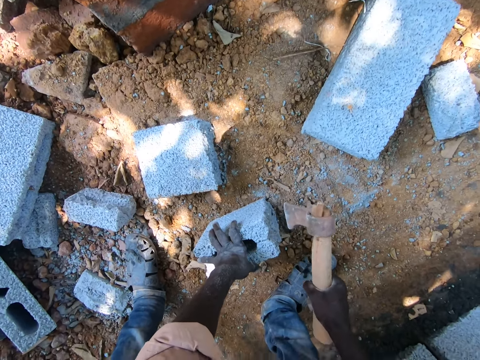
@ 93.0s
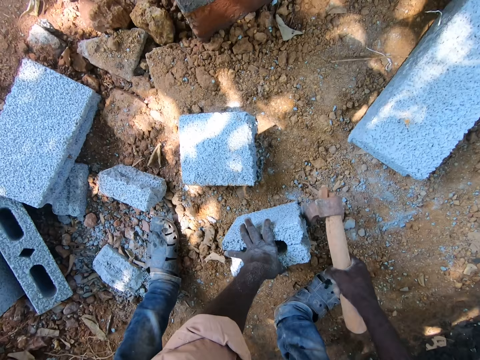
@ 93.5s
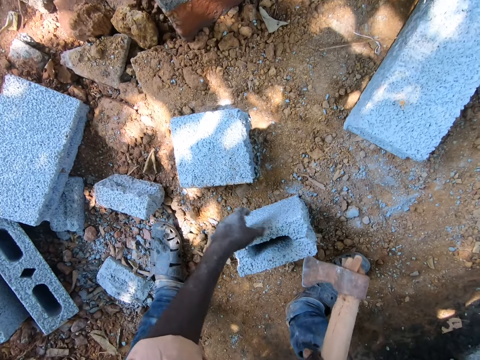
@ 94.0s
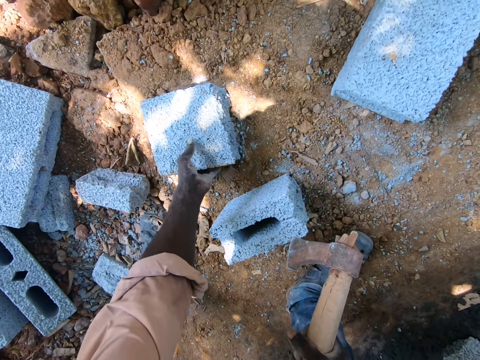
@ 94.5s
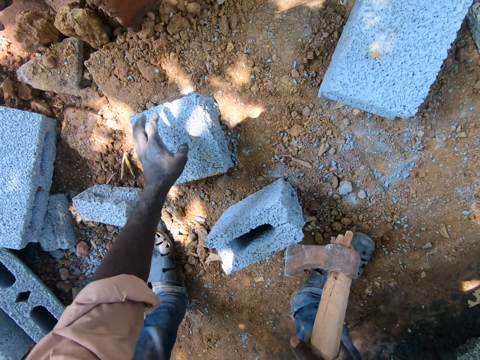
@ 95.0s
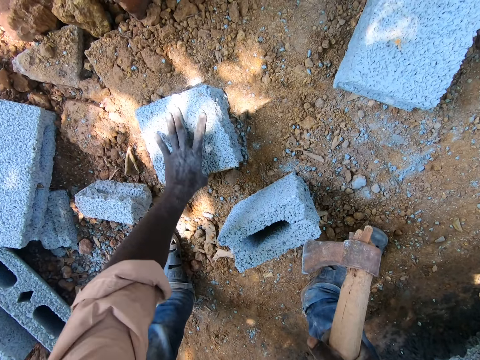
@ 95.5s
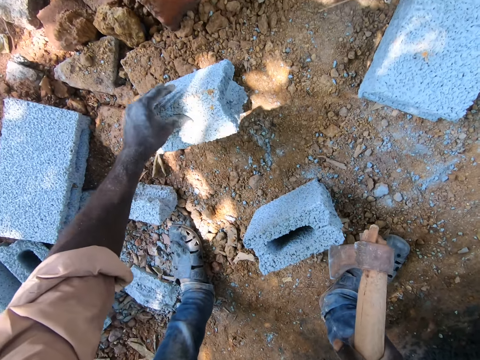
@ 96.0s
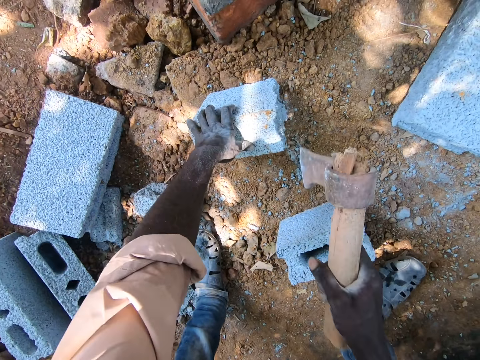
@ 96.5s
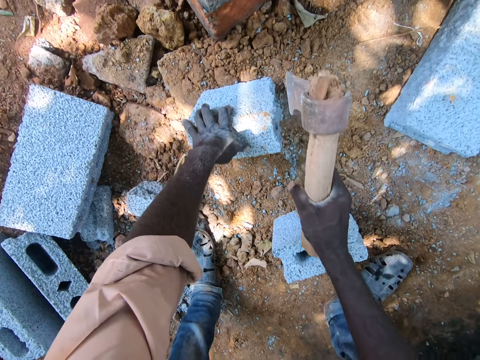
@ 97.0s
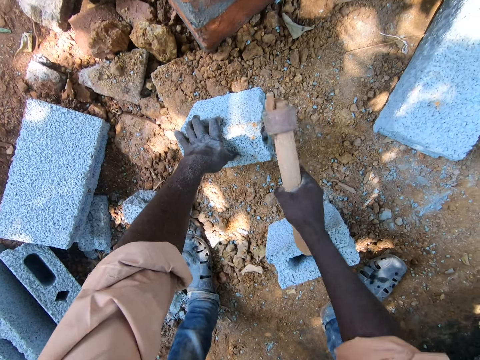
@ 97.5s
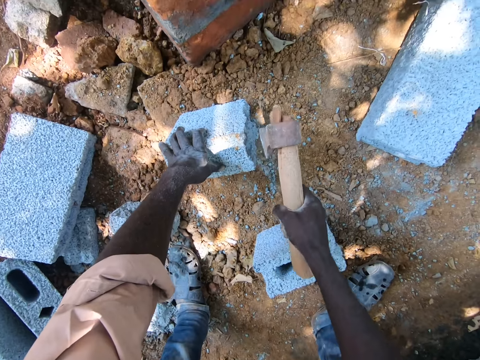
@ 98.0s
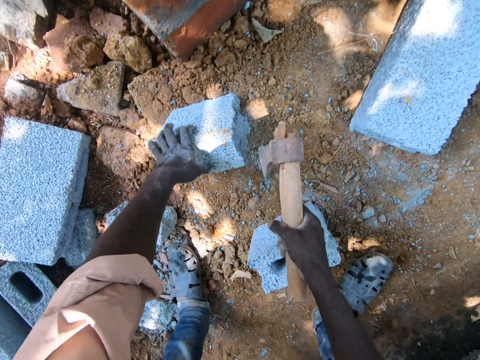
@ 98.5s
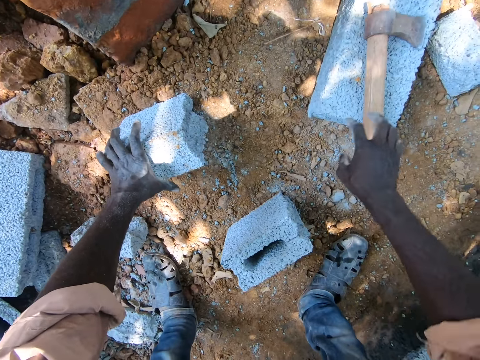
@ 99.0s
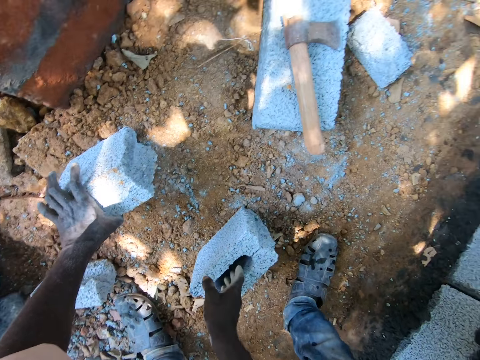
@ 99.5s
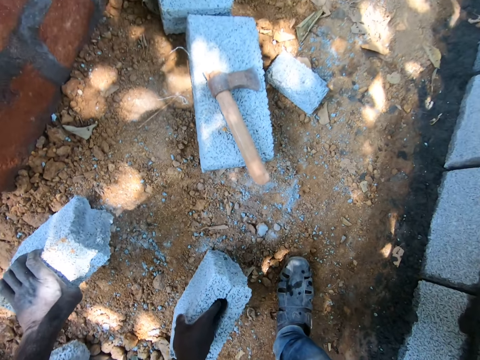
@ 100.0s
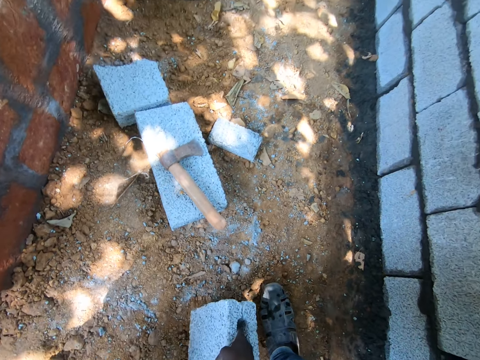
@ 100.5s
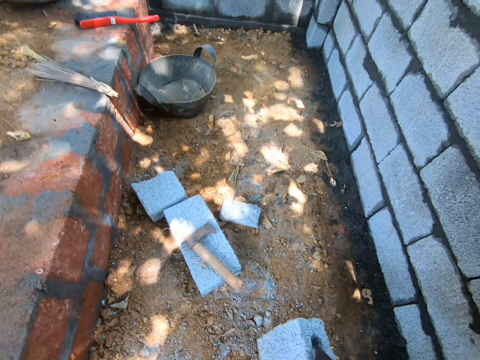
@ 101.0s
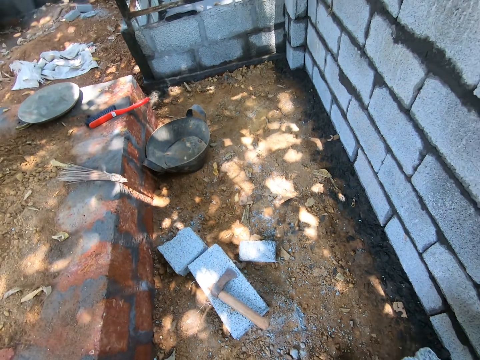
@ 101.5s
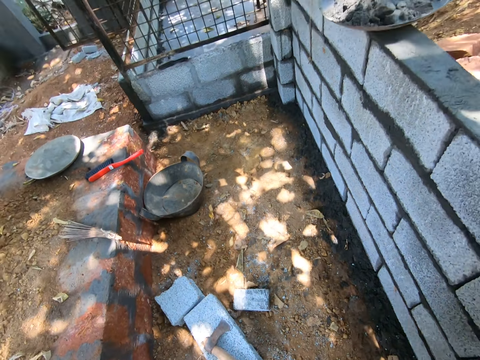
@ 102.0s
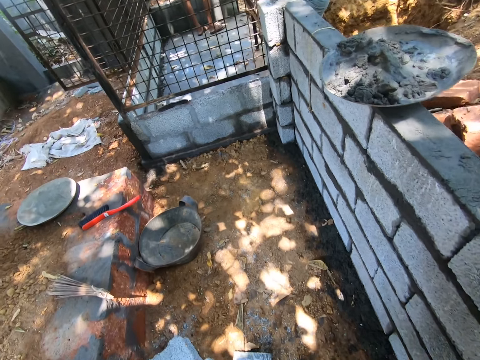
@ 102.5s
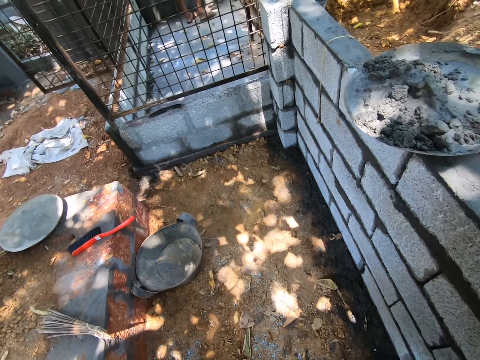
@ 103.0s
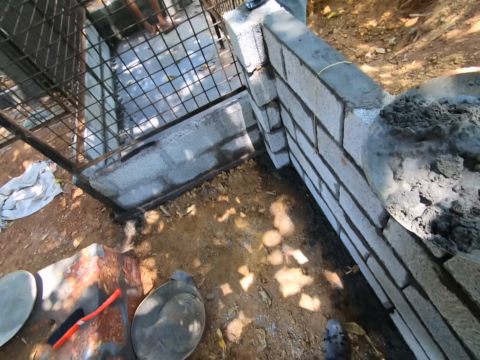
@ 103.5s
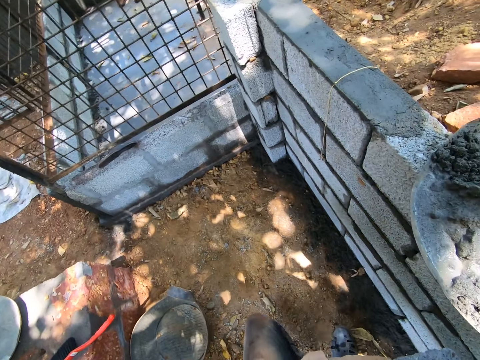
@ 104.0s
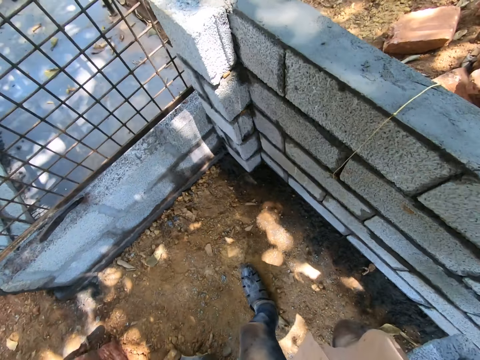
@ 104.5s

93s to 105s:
The camera wearer holds the brick. They level the brick with a masonry hammer. They put the masonry hammer down on the stone. They carry two pieces of brick. They pick up the stone from the ground. They walk on the building site.

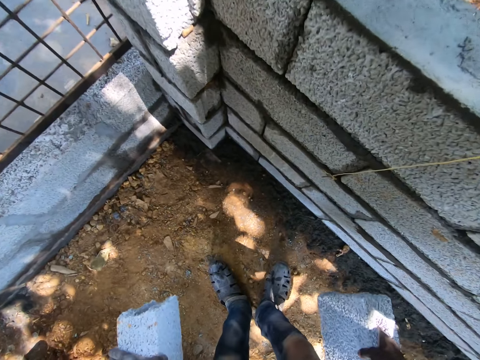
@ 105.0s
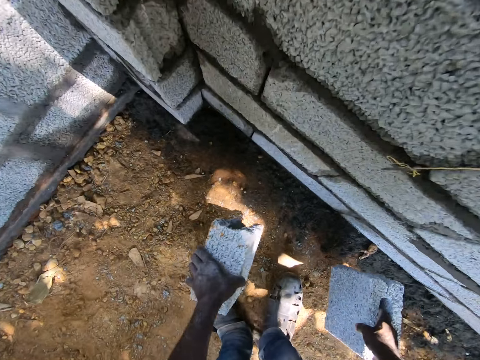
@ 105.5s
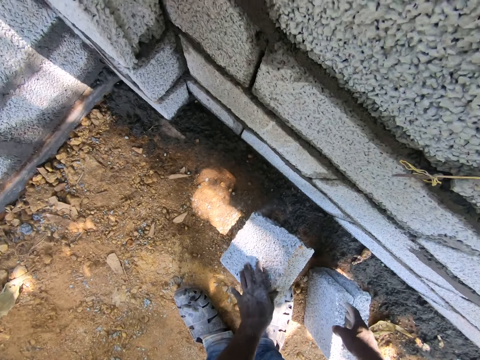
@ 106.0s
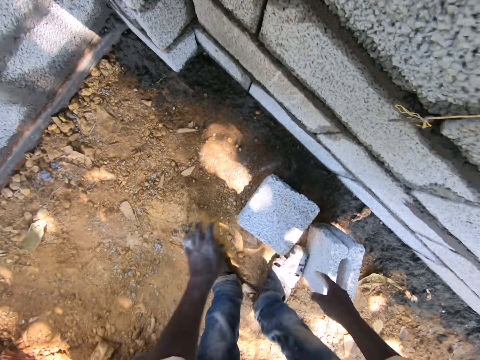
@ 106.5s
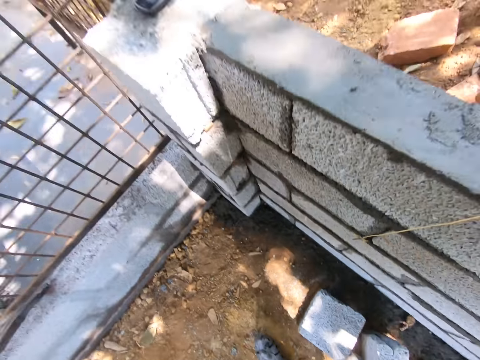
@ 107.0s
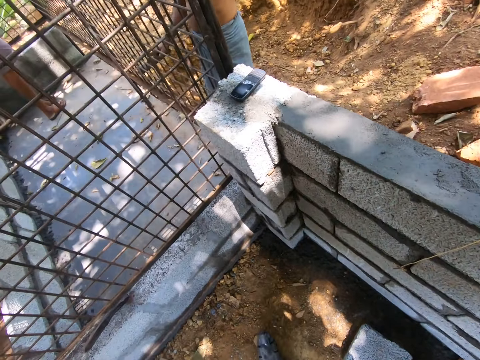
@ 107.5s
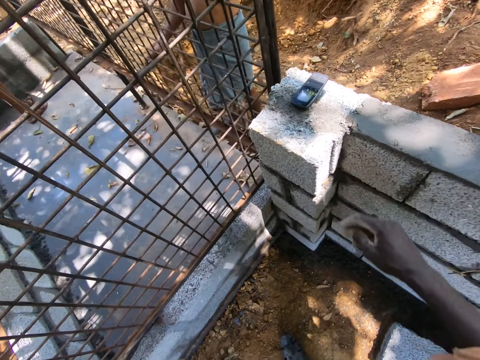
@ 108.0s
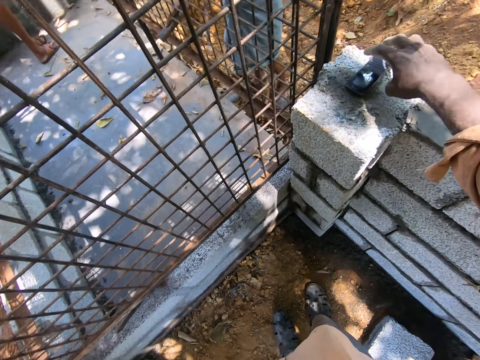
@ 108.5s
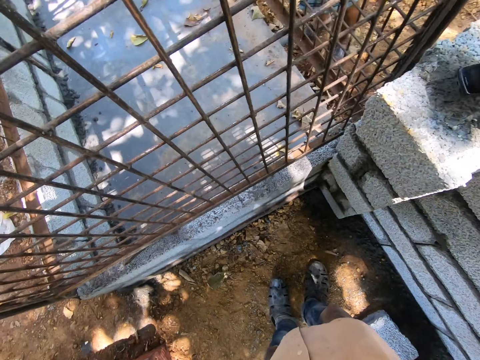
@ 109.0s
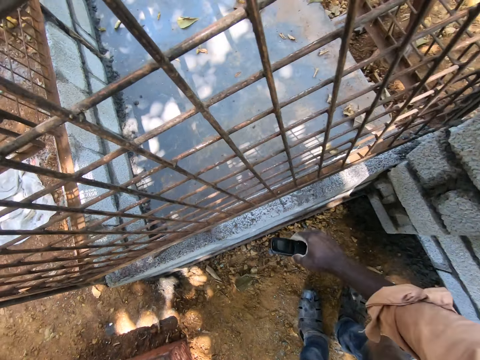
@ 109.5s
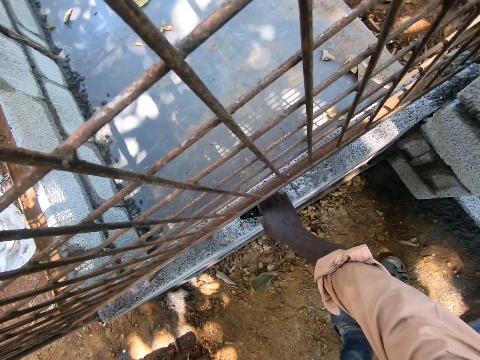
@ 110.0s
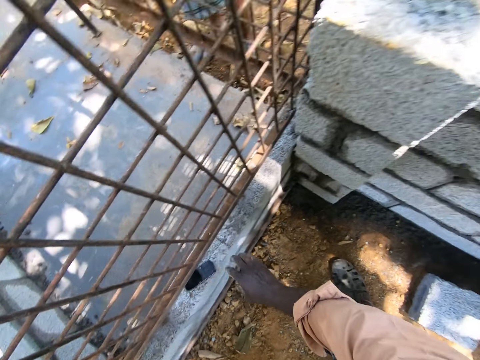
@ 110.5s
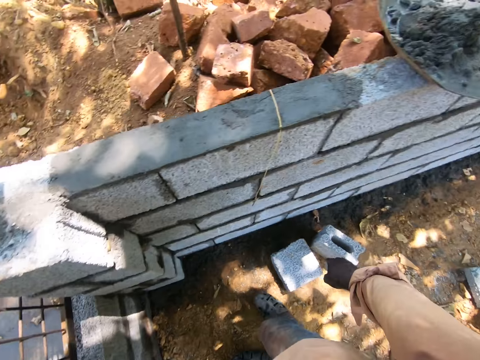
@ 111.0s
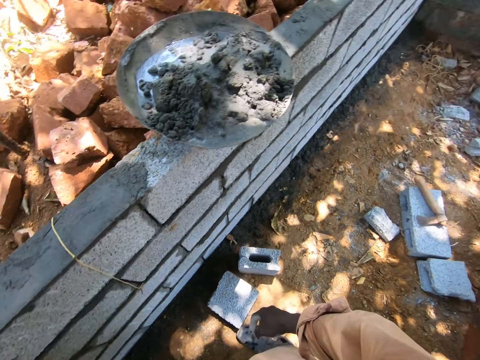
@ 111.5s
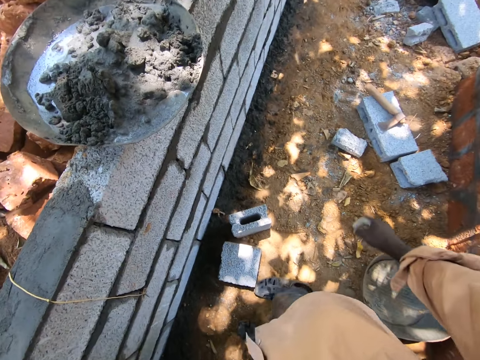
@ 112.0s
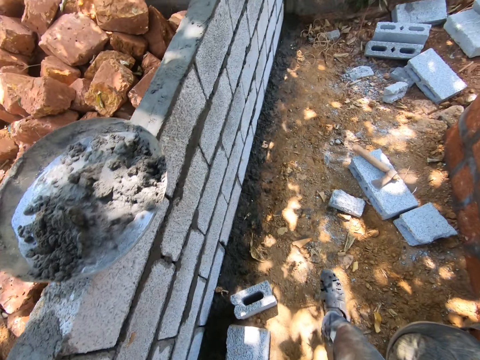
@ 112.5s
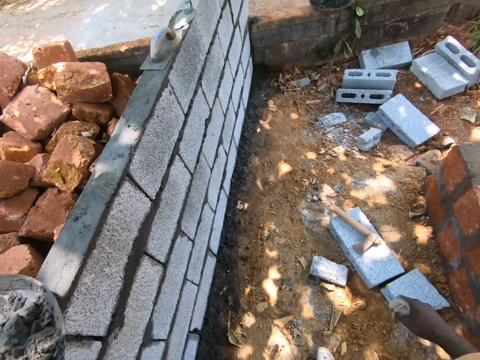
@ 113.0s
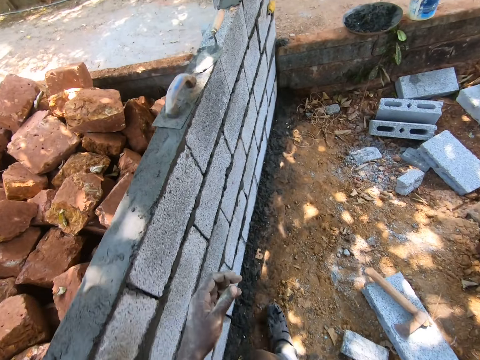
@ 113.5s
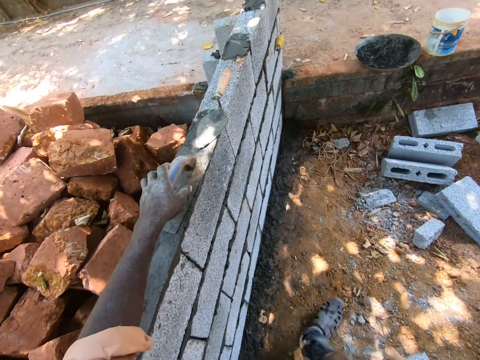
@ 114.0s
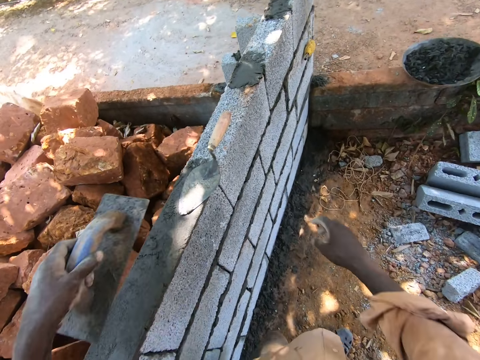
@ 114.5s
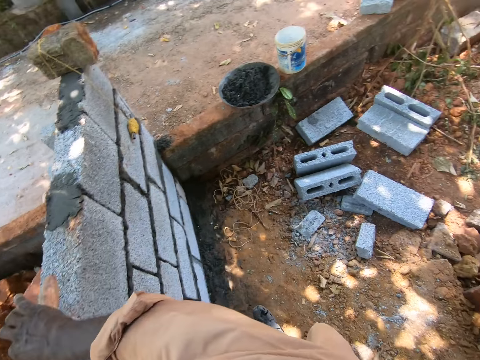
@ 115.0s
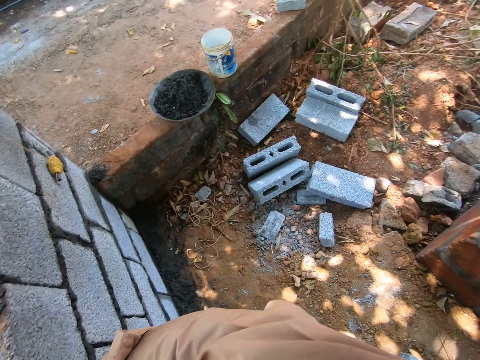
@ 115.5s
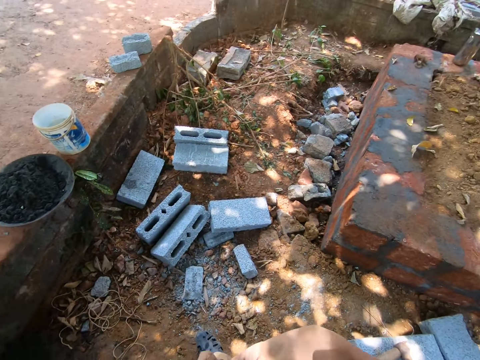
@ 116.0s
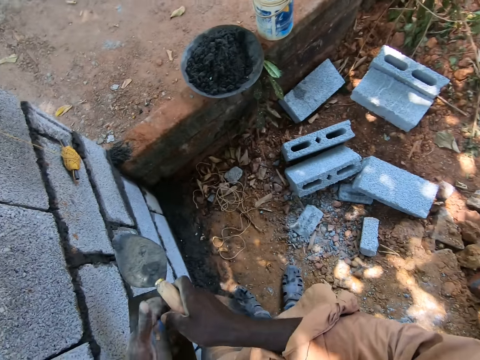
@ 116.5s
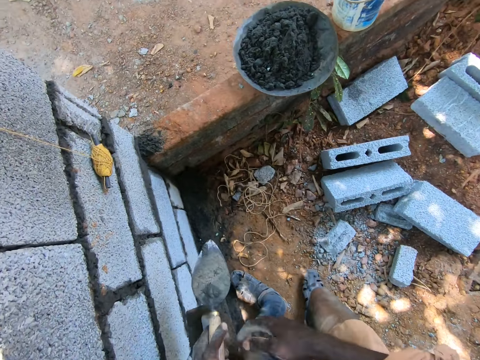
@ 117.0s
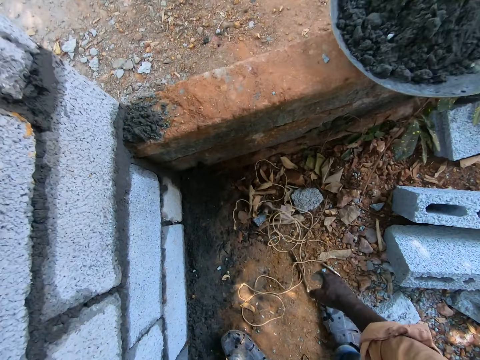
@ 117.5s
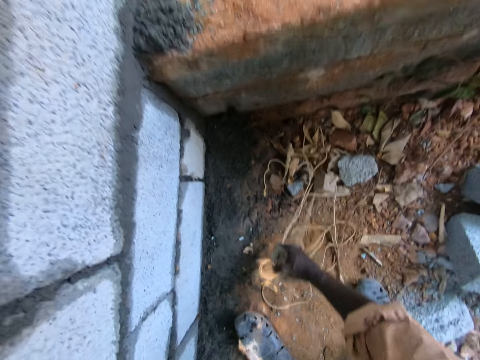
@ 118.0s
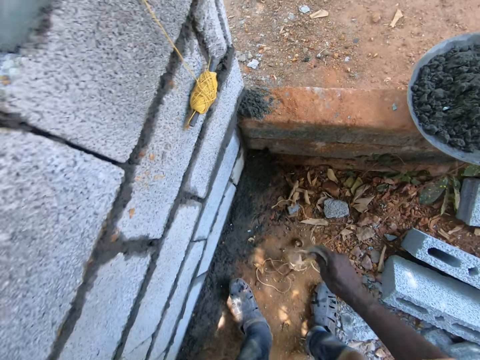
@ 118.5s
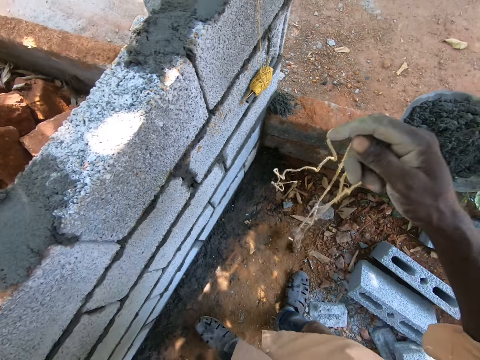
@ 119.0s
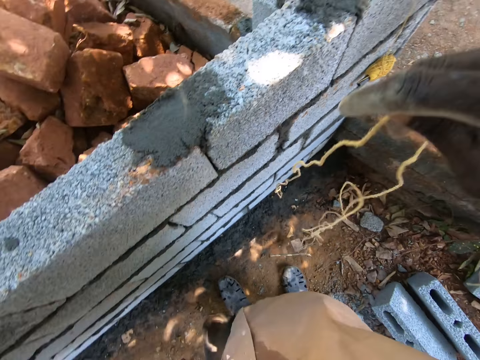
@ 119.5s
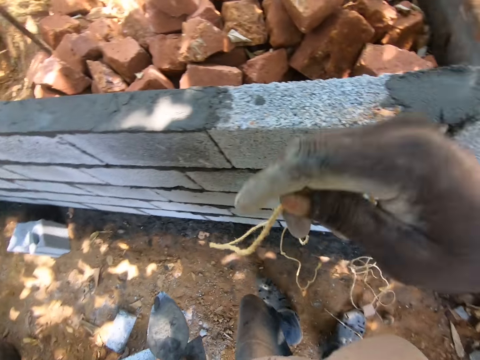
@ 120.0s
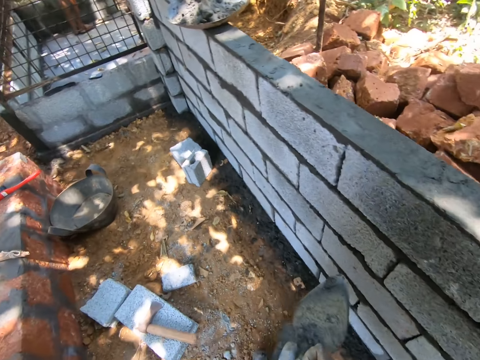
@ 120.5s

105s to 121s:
The camera wearer puts the pieces of brick down on the ground. They make a step. They pick up the phone. They place the phone on the stone. They make a step. They look around. They pick up the plastering trowel from the stone. They make a step. They pick up a bricklaying string or plumb bob. They move with the bricklaying string on the hand.
